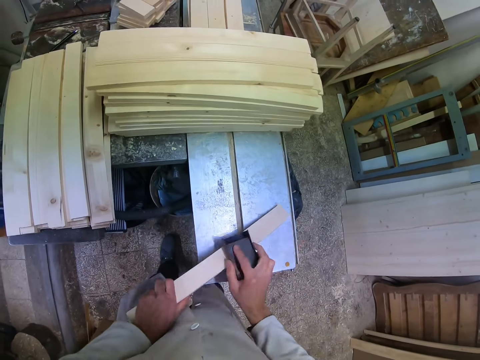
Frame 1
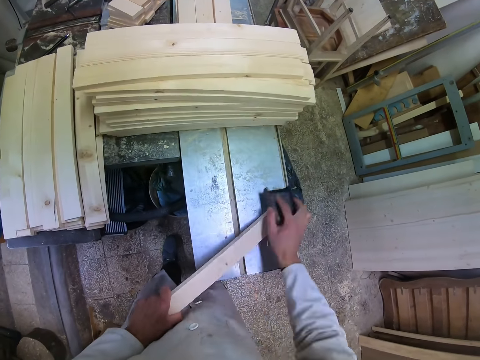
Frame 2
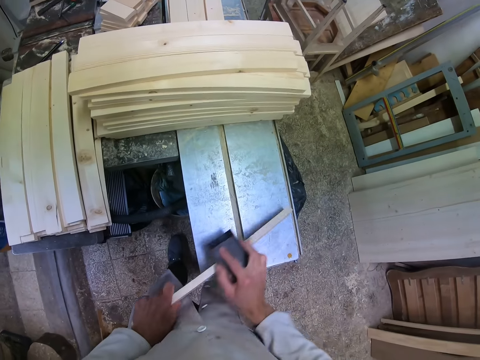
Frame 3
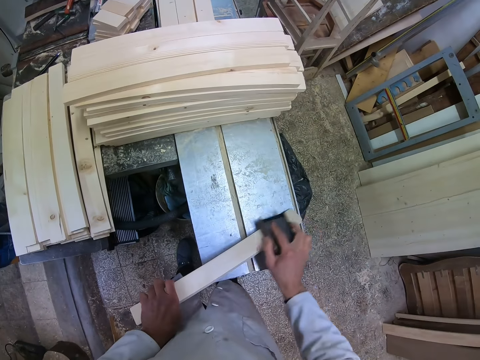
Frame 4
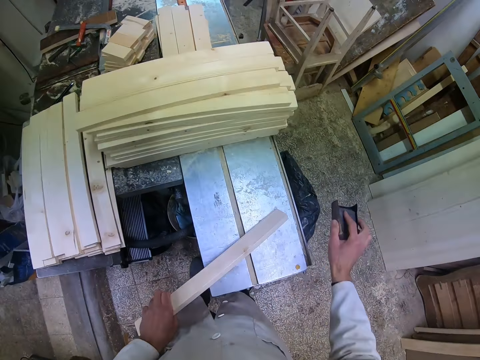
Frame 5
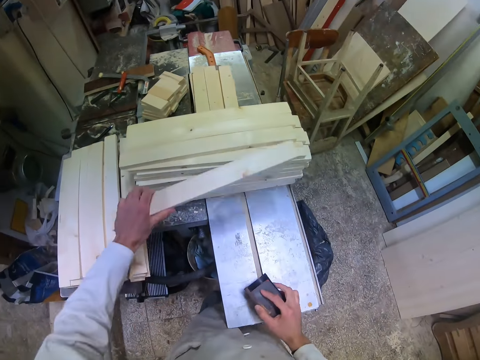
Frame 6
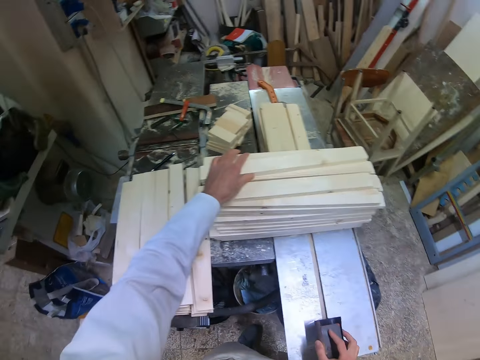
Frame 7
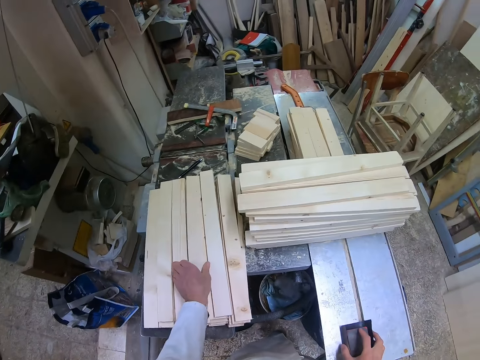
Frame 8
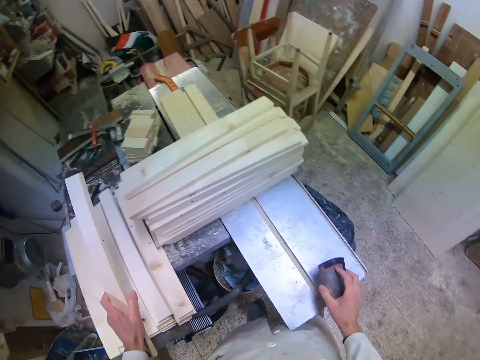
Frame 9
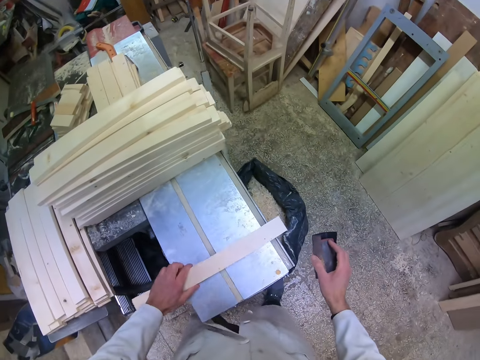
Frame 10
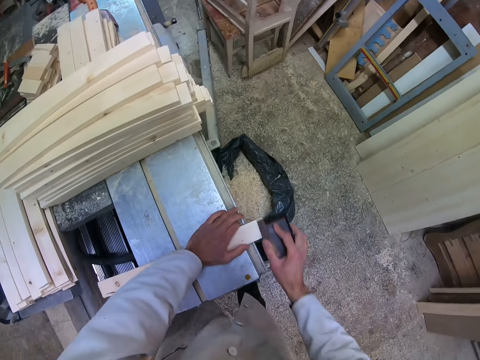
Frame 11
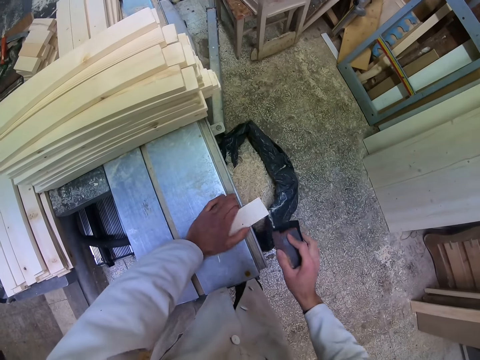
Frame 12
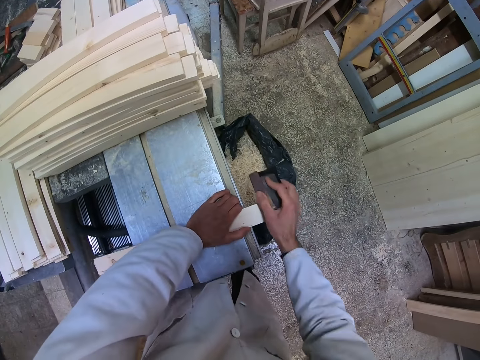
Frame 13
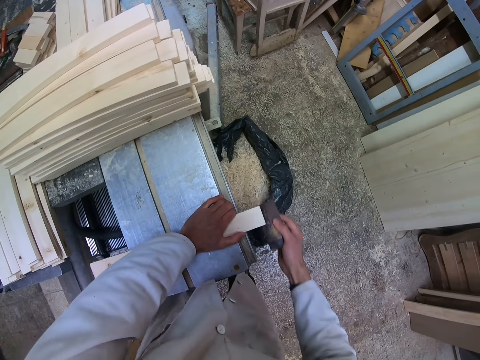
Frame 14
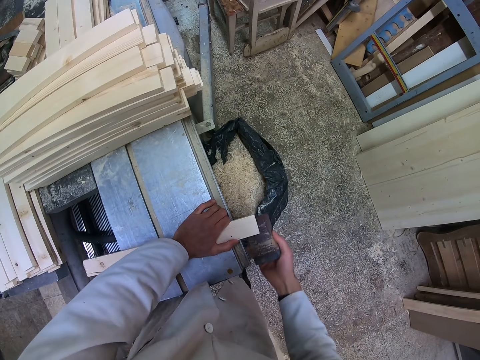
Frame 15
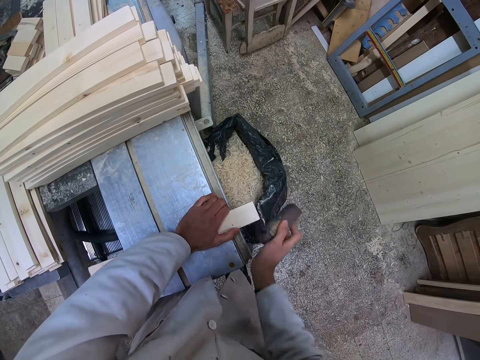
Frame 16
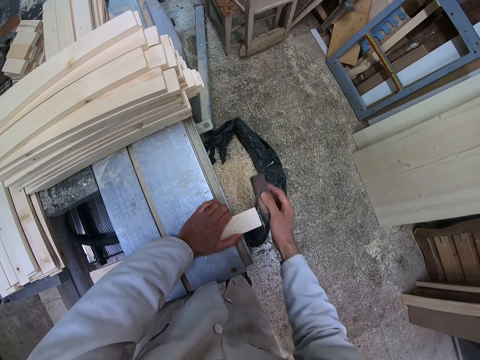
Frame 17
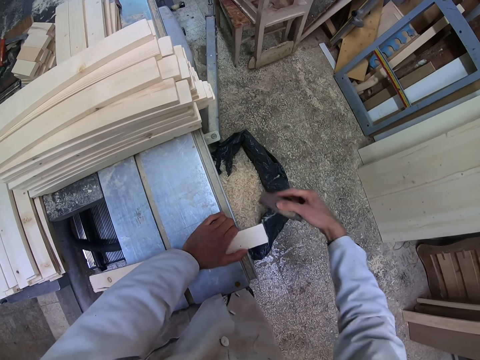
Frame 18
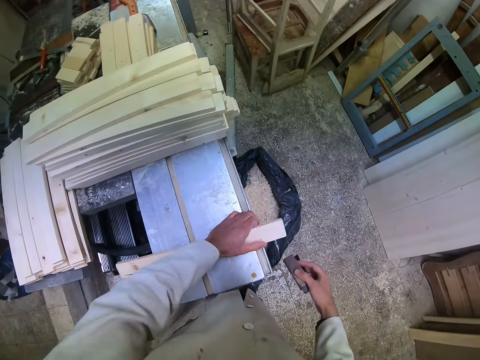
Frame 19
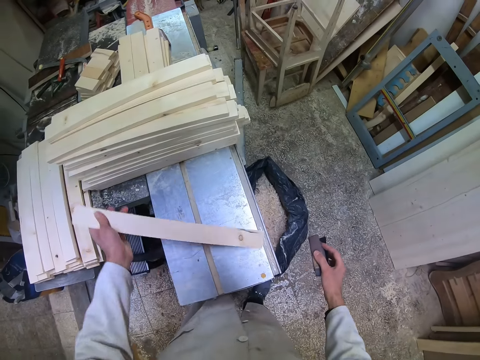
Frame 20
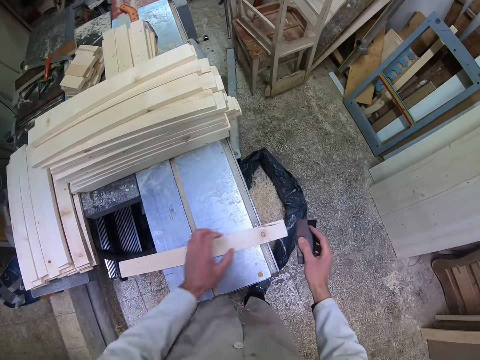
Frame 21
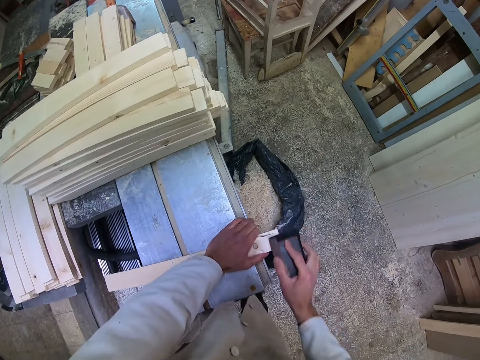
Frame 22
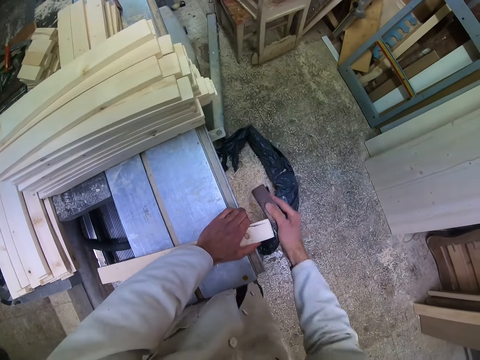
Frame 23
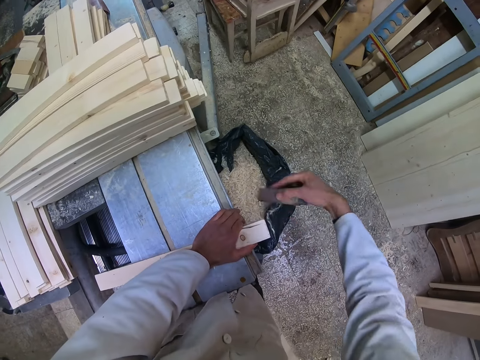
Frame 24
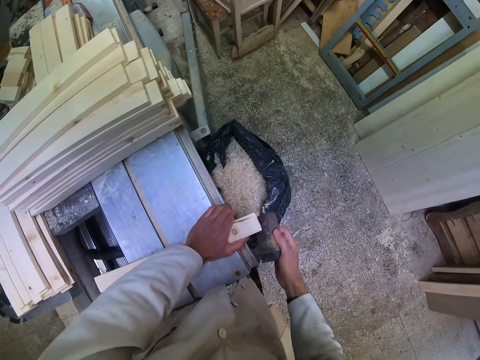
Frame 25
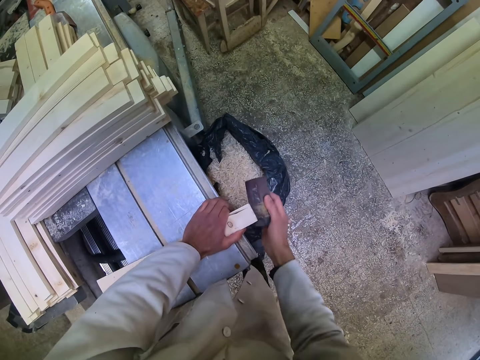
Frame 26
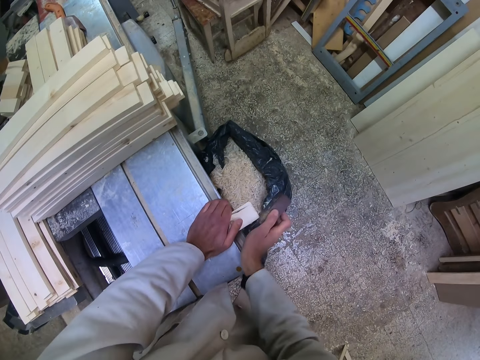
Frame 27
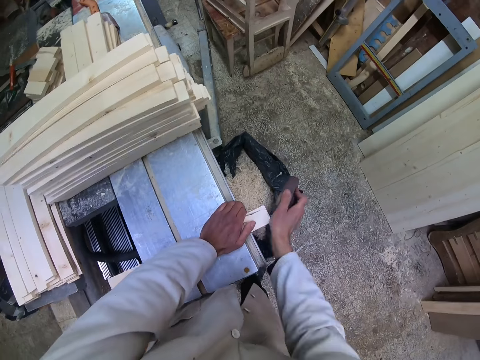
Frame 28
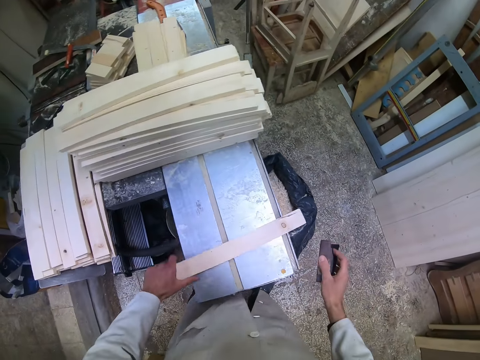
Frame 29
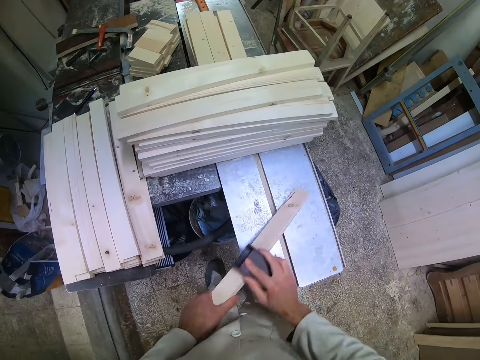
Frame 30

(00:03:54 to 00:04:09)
The camera wearer drops the piece of wood on the other pieces of wood on the cutting machine or table. He places the sandpaper on the table. He picks up another piece of wood on the table with his left hand. He places the piece of wood on the cutting machine. He smoothens the piece of wood with the sandpaper. He flips the piece of wood. He smoothens the piece of wood with the sandpaper.

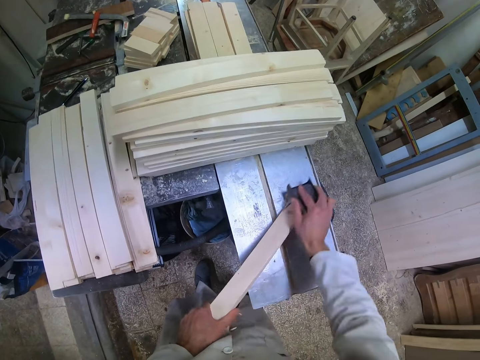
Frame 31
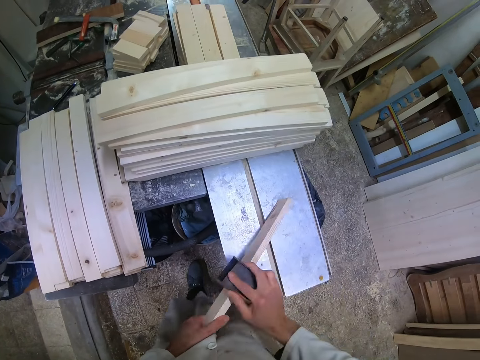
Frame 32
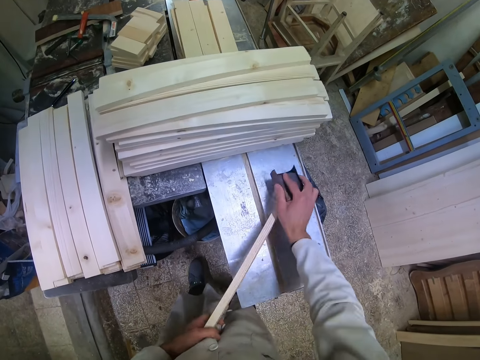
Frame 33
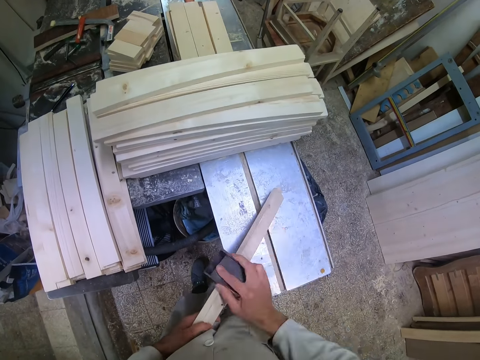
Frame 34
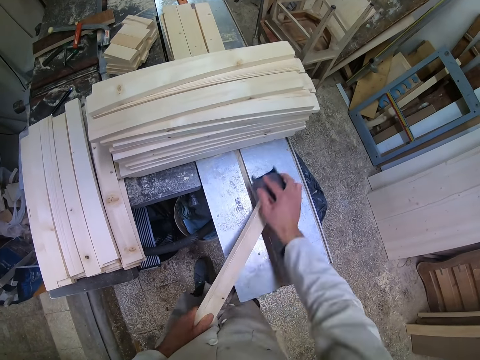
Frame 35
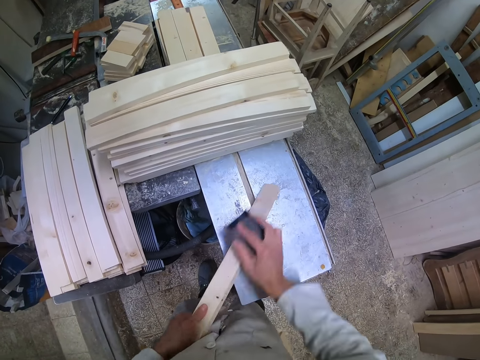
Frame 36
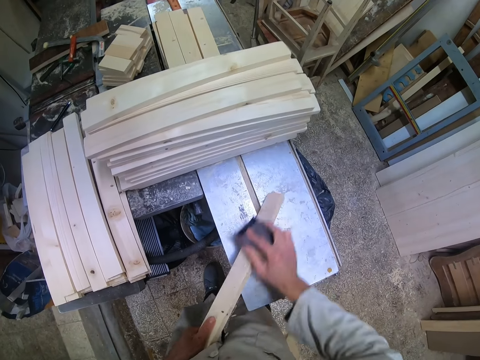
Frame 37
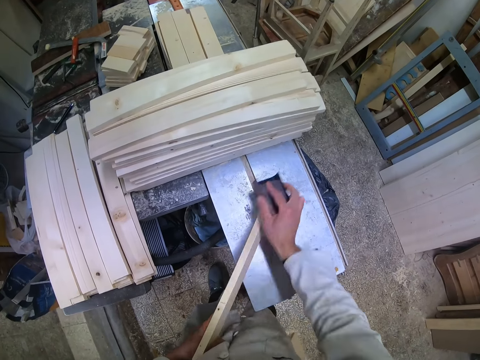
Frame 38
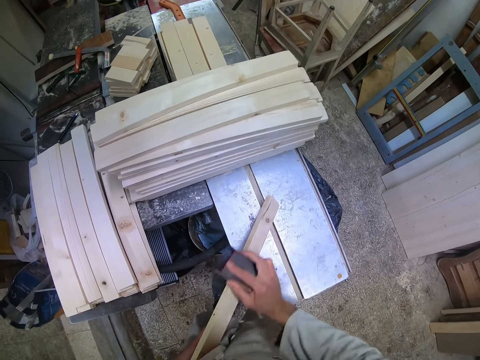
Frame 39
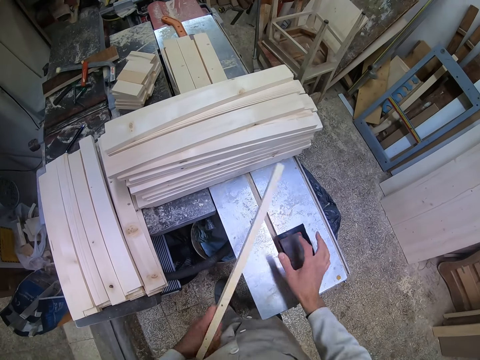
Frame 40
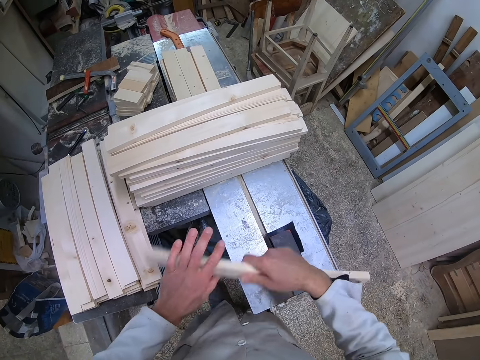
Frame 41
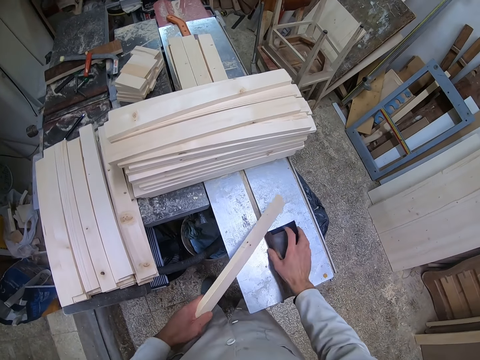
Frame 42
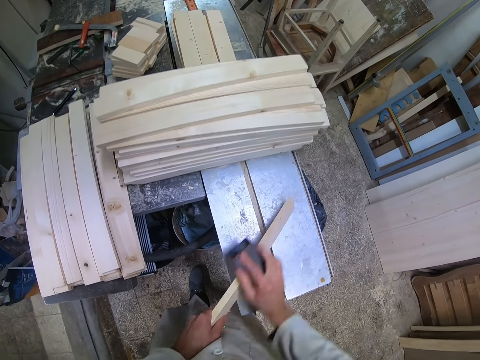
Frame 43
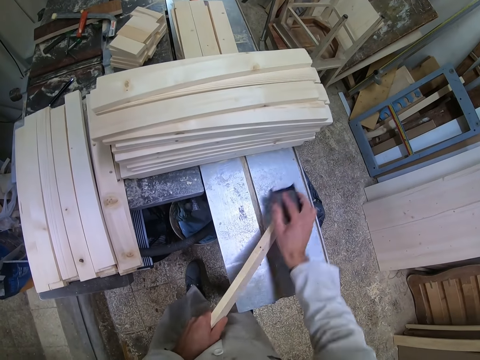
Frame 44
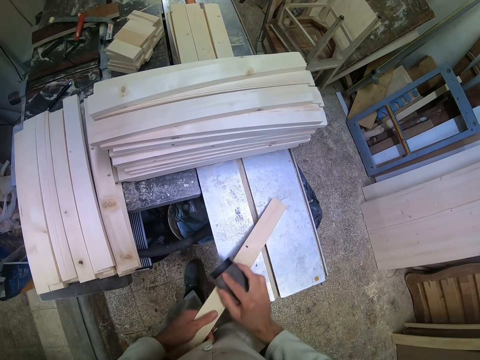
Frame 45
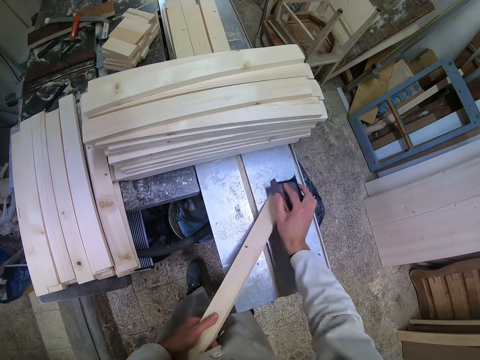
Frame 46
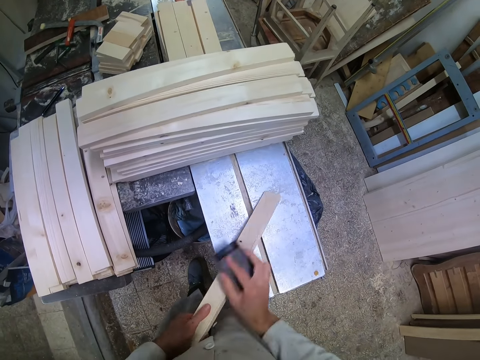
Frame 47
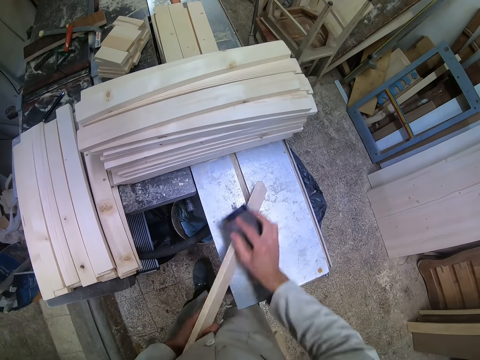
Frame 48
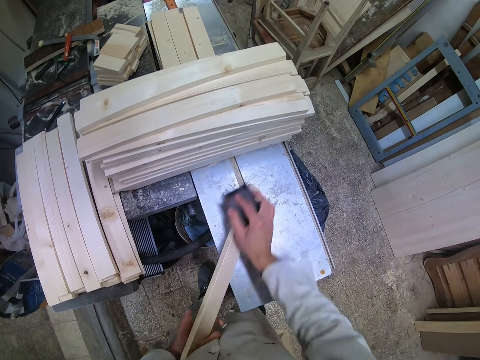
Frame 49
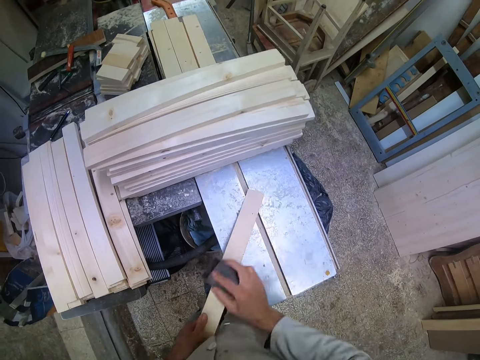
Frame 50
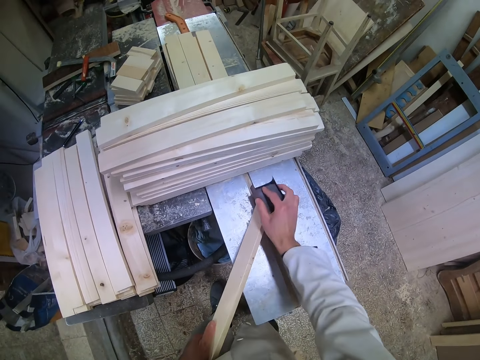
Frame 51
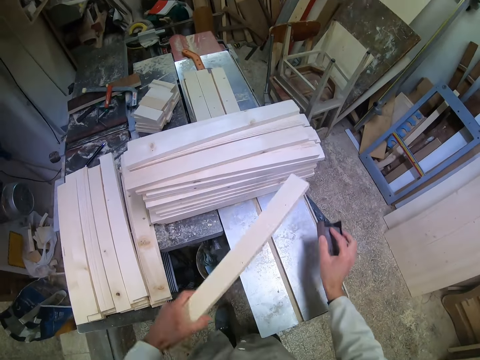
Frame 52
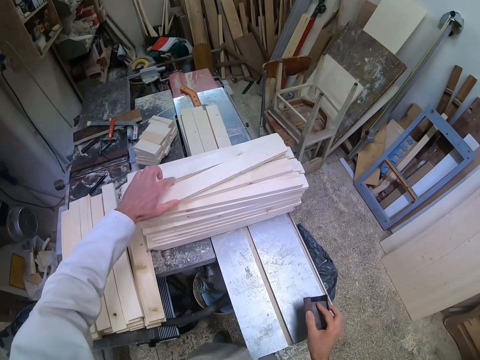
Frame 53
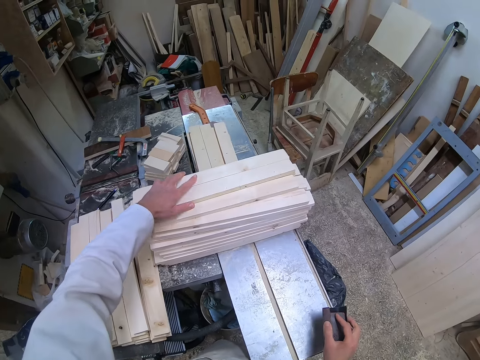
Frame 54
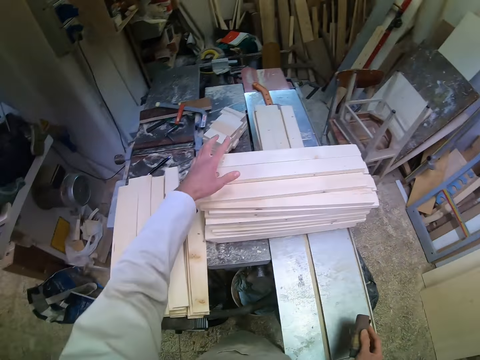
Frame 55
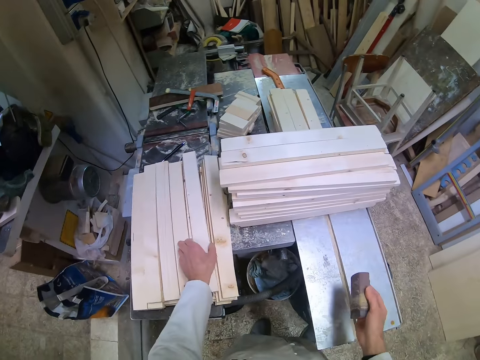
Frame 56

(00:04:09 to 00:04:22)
The camera wearer drops the sandpaper on the cutting machine or table. They flip the piece of wood. They pick up the piece of wood on the table. They smoothen the piece of wood with the sandpaper. They drop the piece of wood on the other pieces of wood on the cutting machine.
